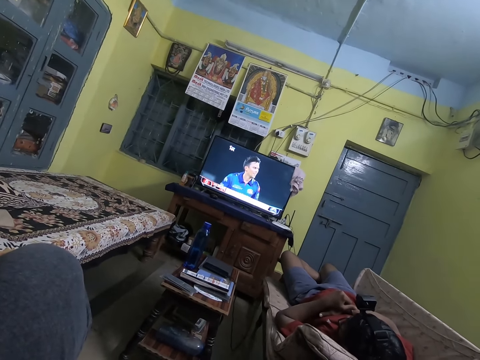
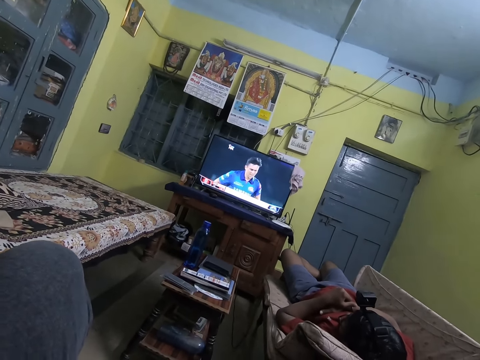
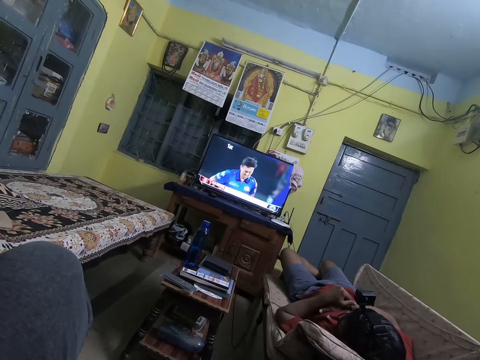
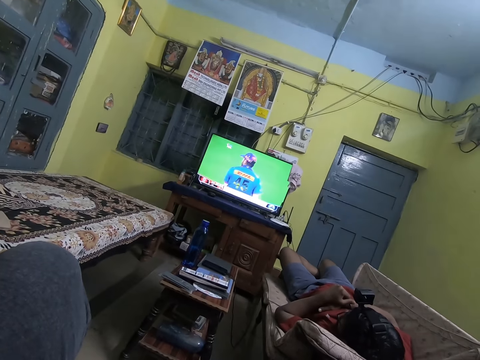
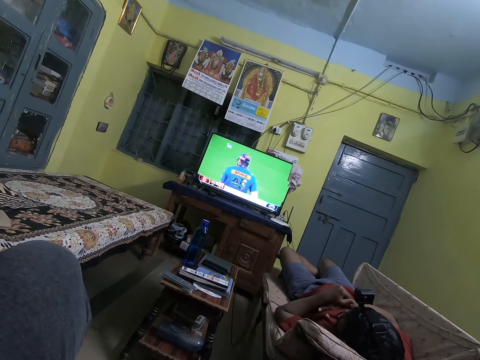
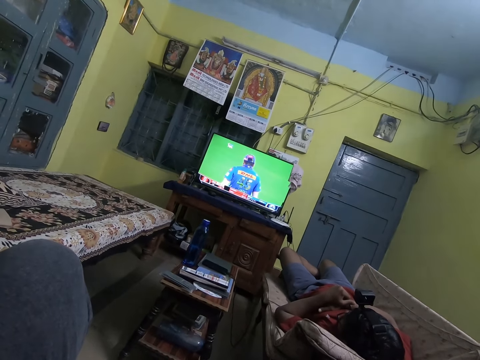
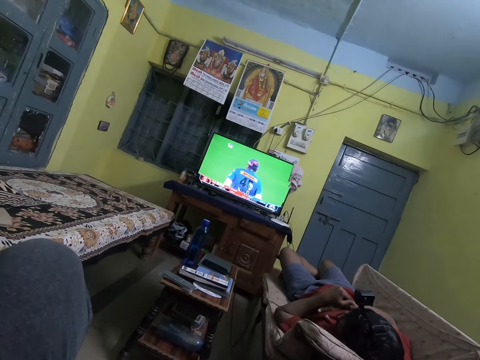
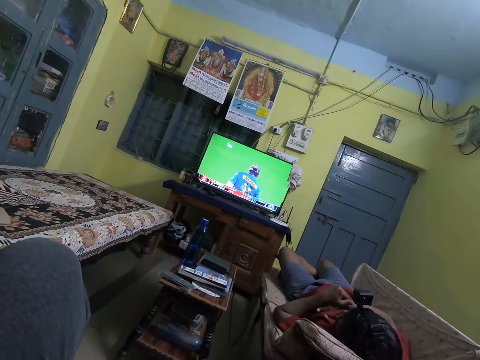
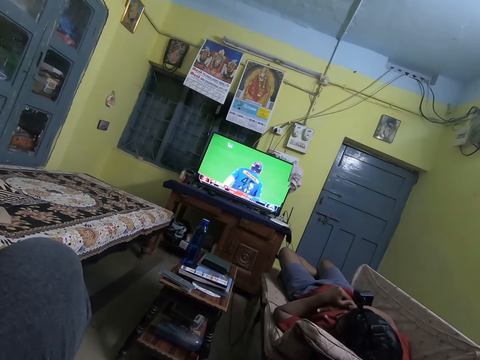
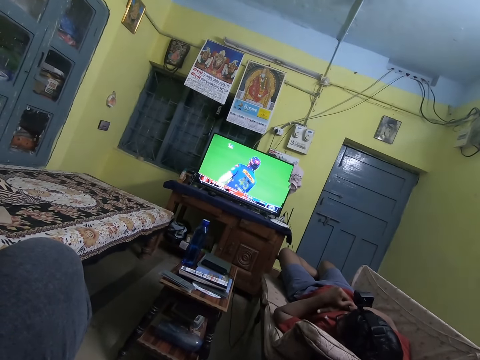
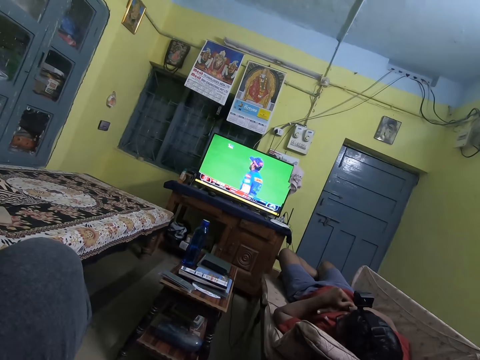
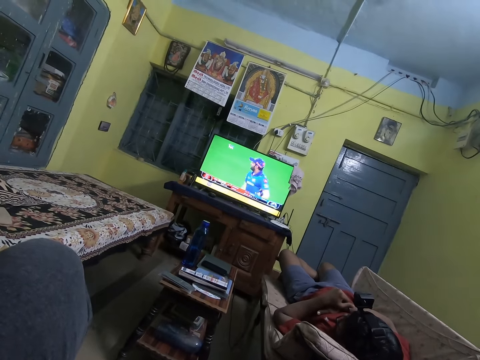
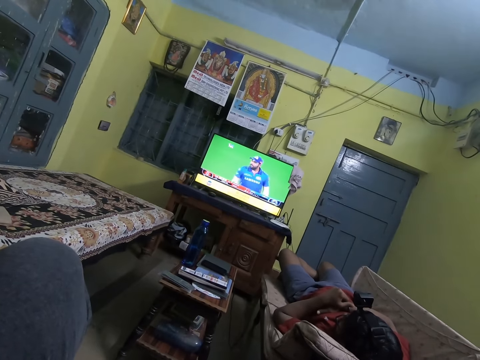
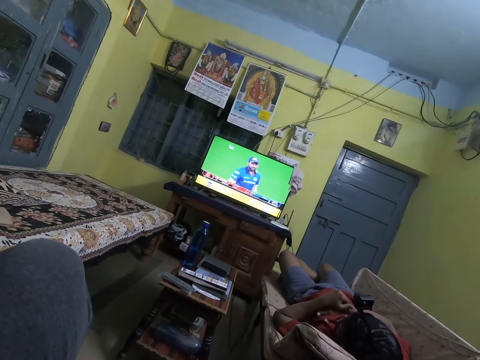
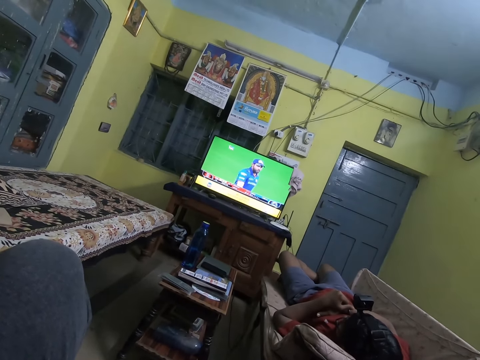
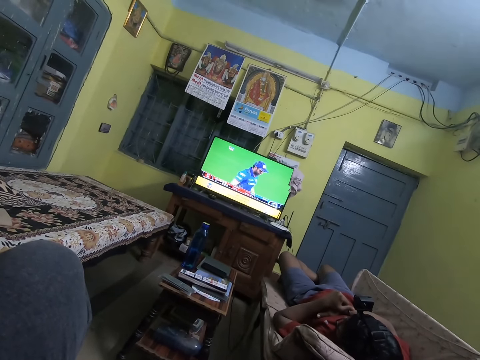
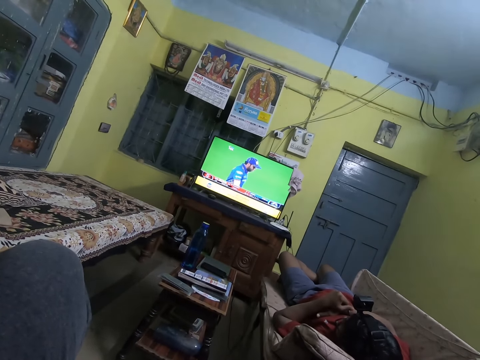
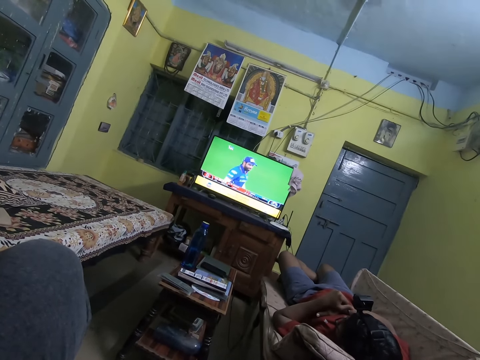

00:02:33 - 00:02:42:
The camera wearer watches the television.

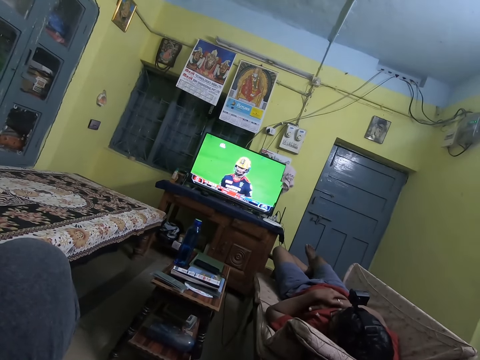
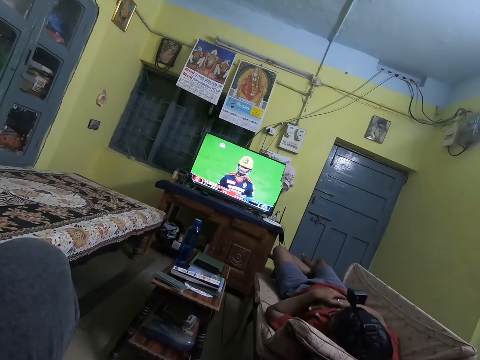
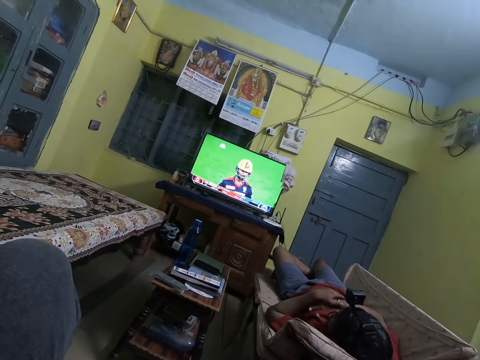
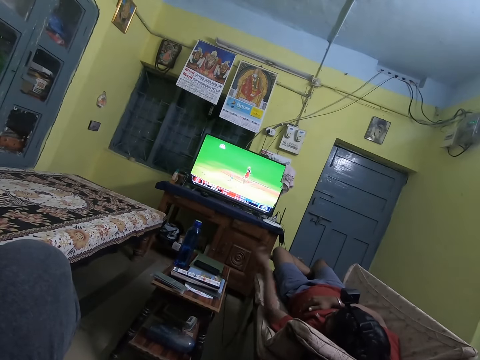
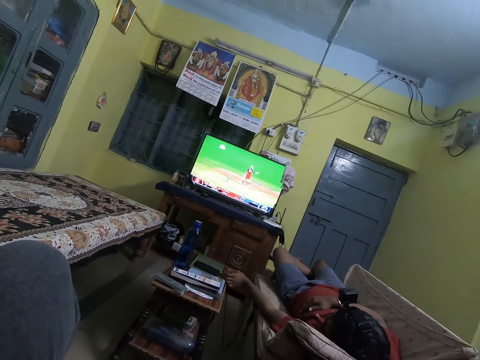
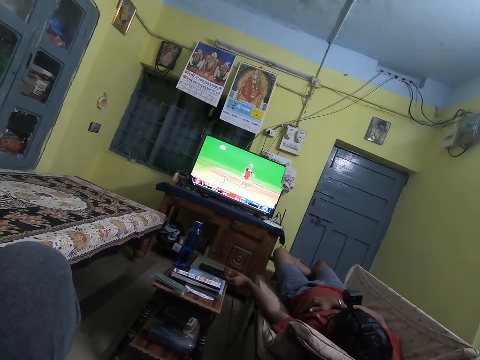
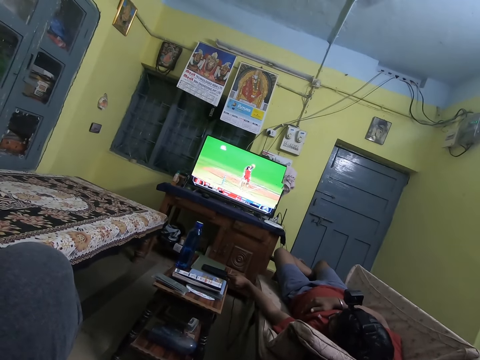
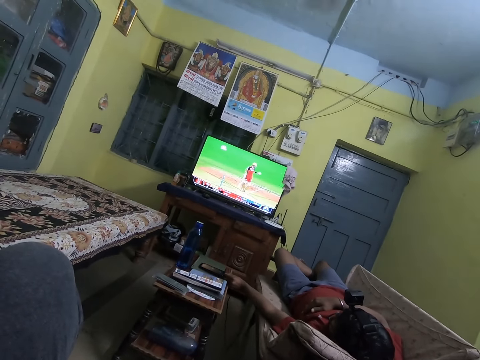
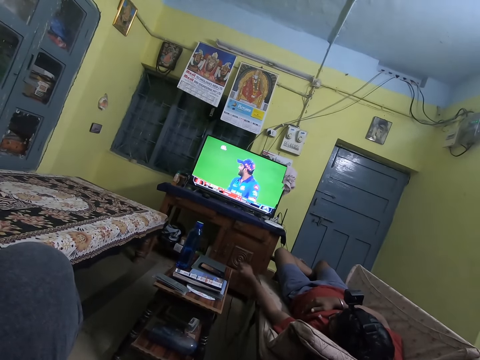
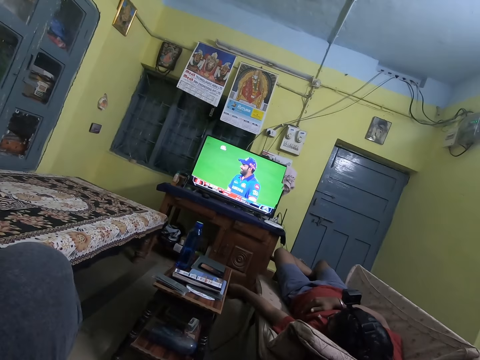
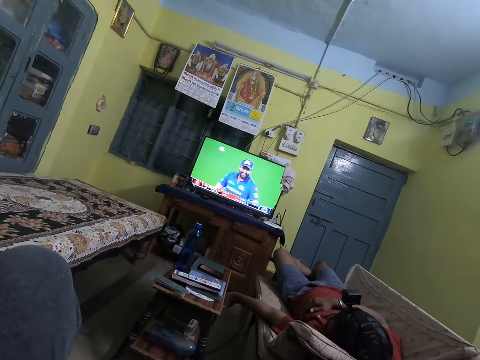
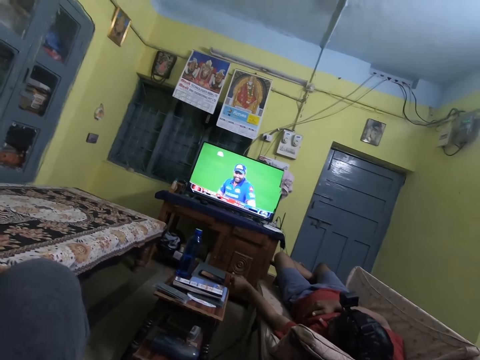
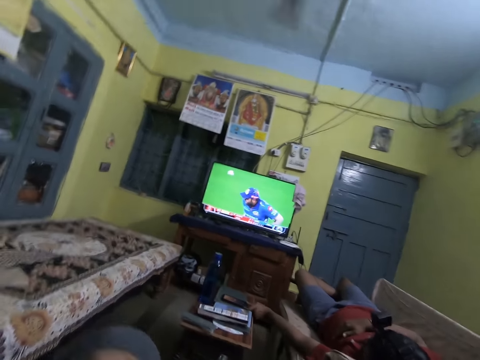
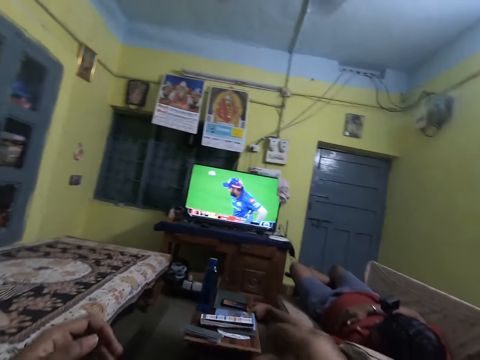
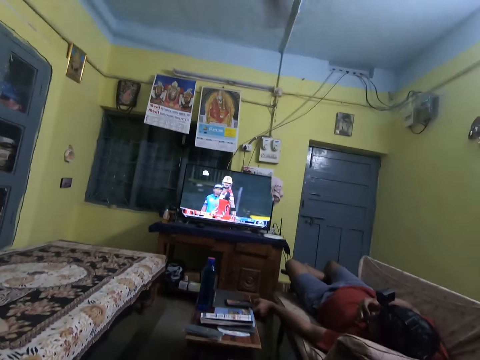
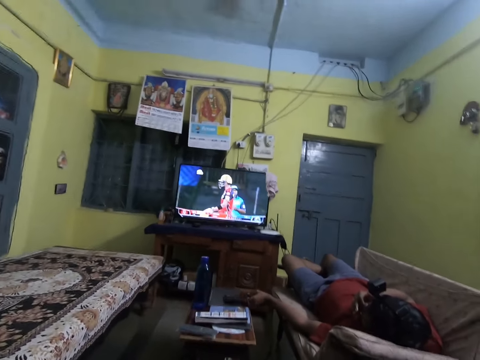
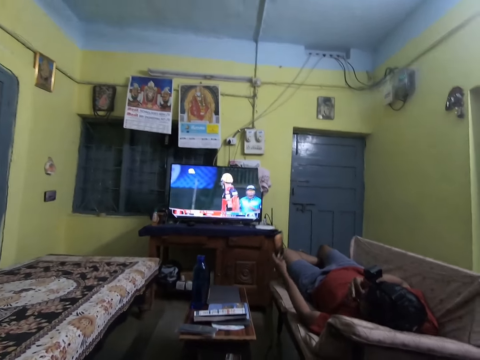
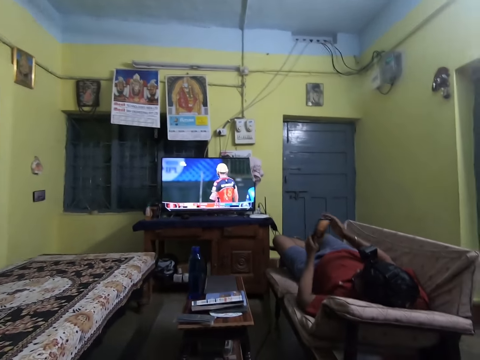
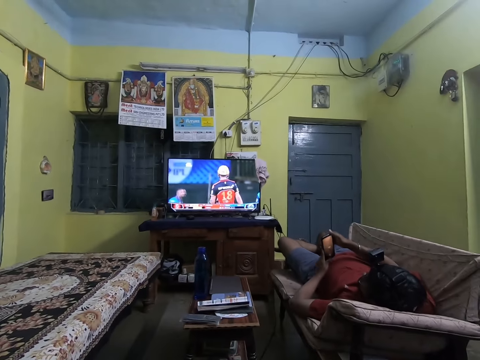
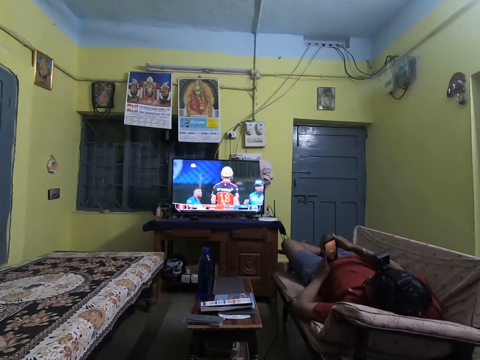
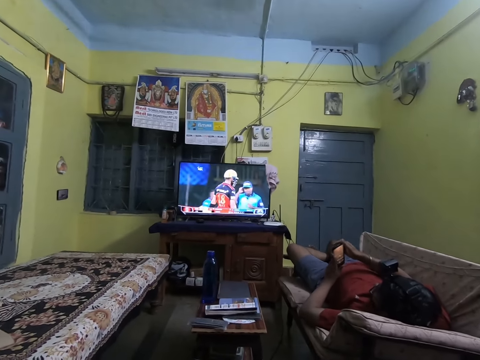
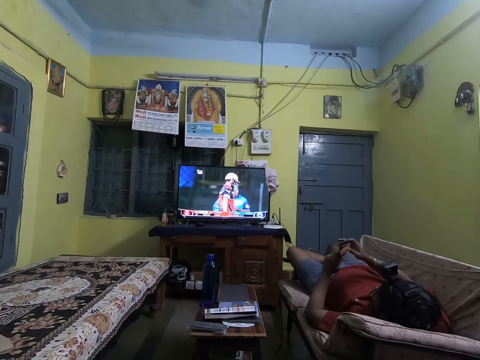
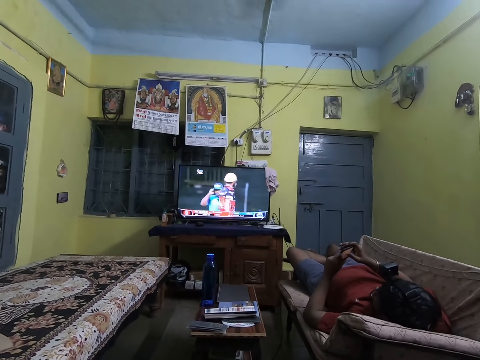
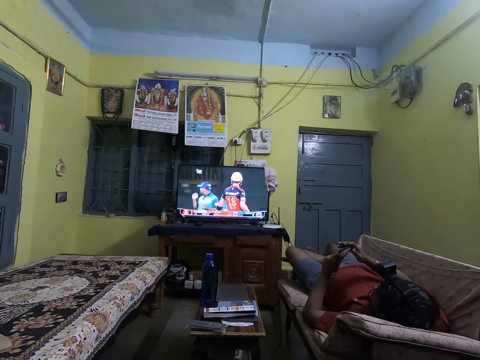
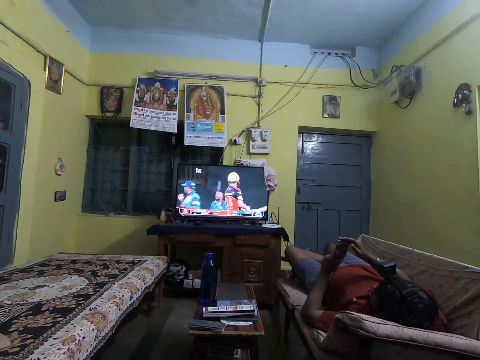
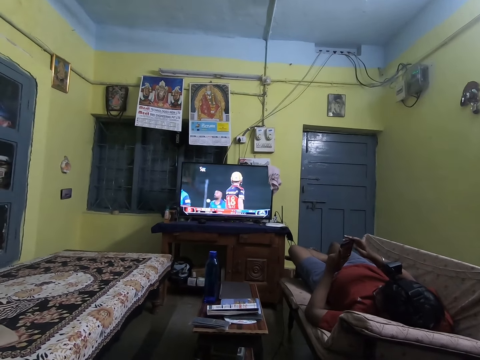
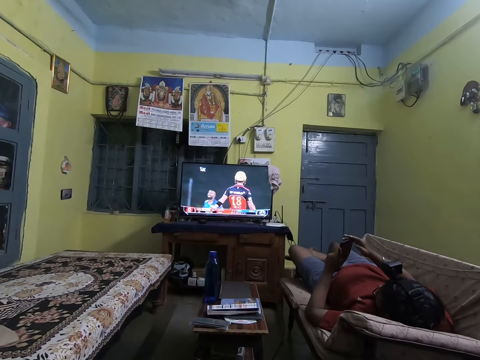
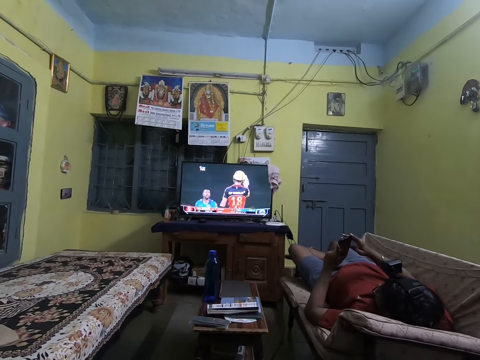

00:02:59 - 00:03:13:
The man moves a phone on a table with his left hand. He disconnects a charging cord from the phone on the table with his left hand. He drops the charging cord on the ground with his left hand. He picks up the phone from the table with his left hand. He holds the phone with his hands and operates the phone in his hands.

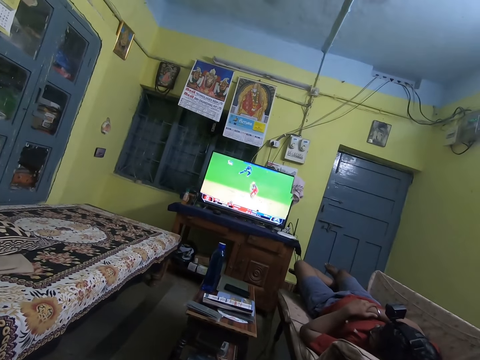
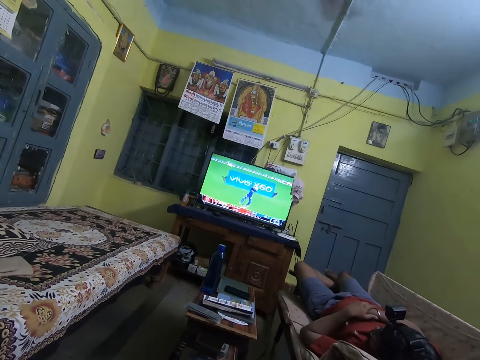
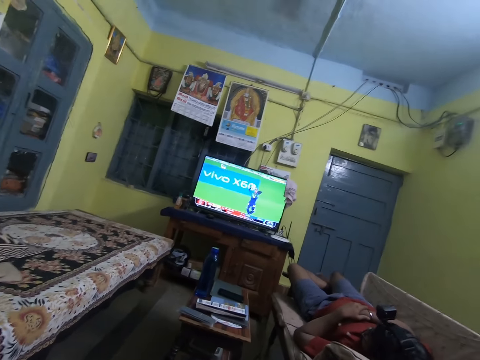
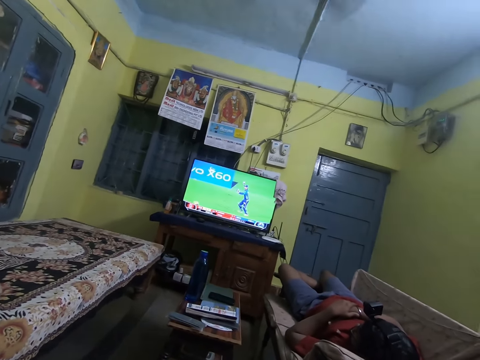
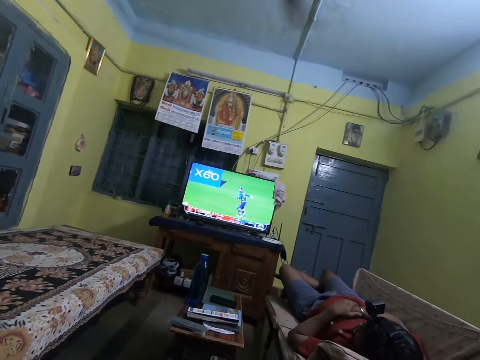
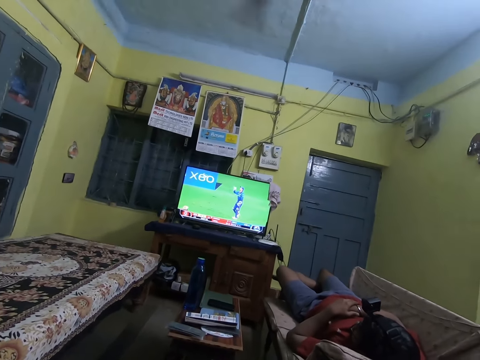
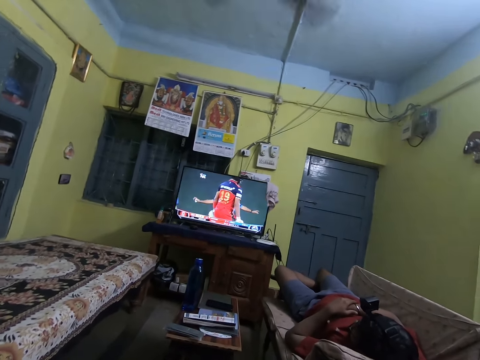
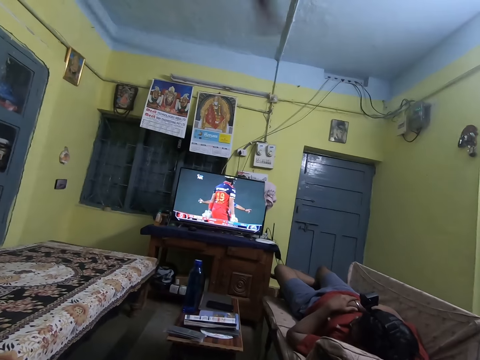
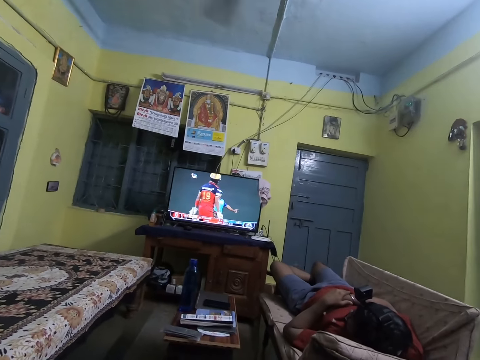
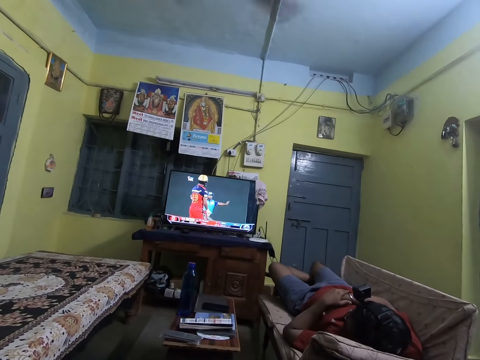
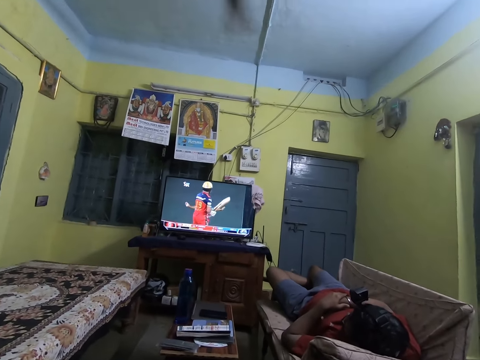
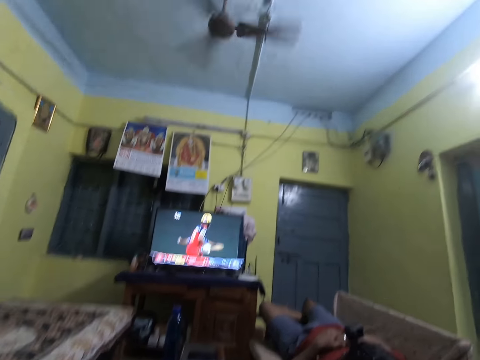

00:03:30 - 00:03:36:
The camera wearer converses with the man.
